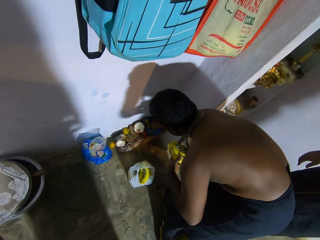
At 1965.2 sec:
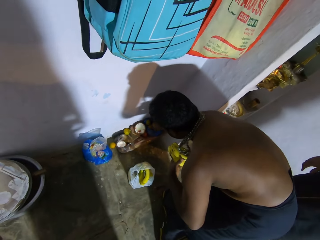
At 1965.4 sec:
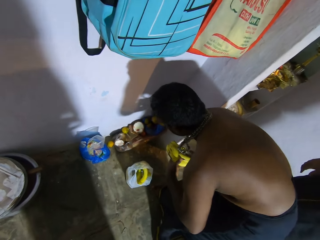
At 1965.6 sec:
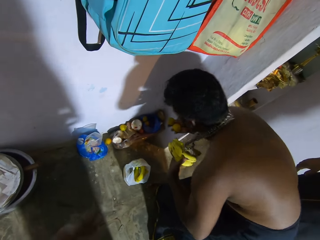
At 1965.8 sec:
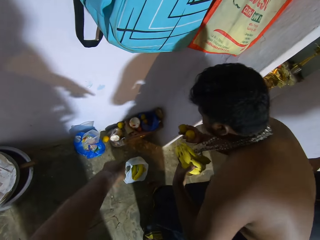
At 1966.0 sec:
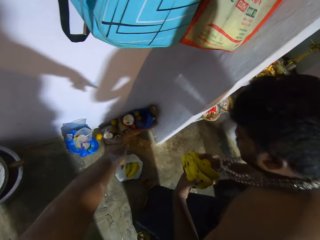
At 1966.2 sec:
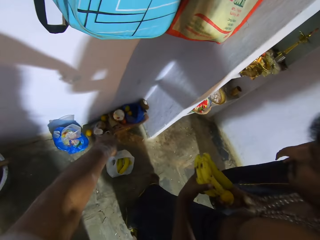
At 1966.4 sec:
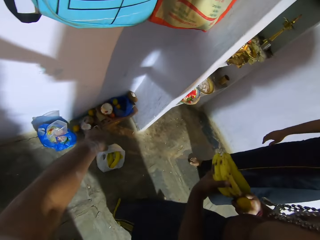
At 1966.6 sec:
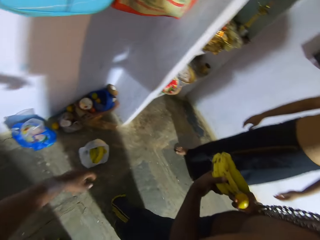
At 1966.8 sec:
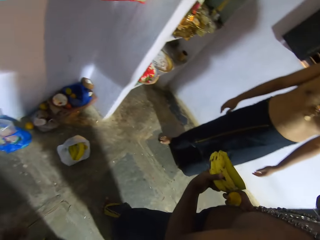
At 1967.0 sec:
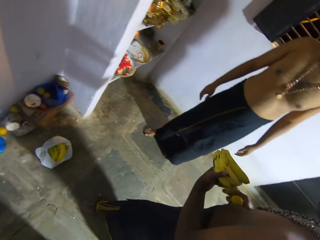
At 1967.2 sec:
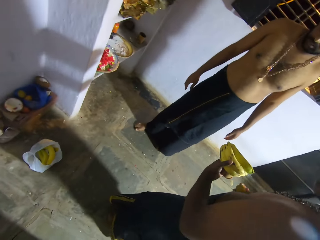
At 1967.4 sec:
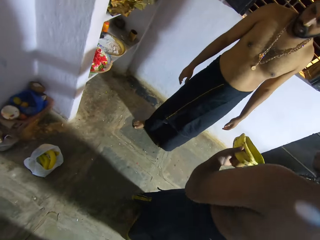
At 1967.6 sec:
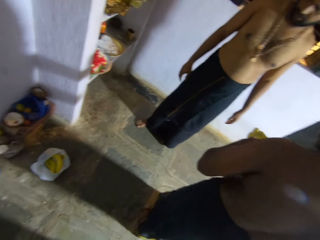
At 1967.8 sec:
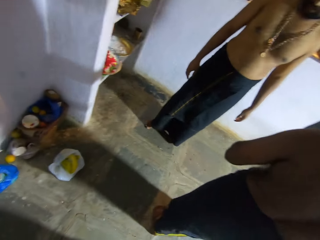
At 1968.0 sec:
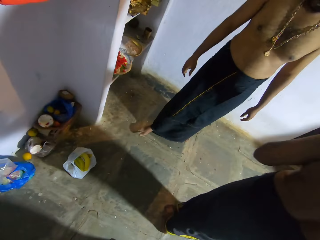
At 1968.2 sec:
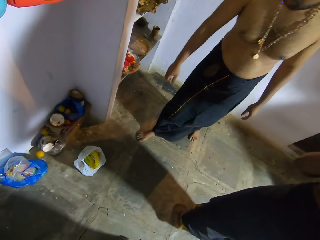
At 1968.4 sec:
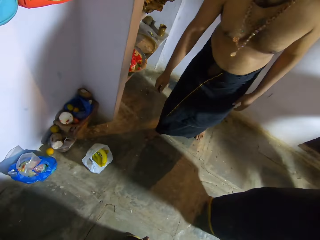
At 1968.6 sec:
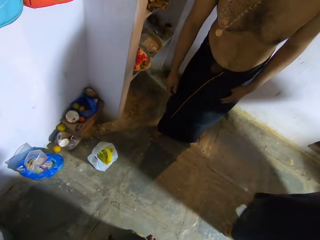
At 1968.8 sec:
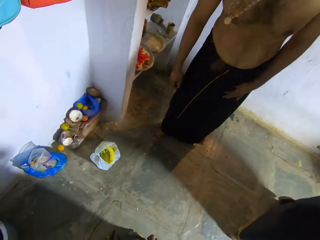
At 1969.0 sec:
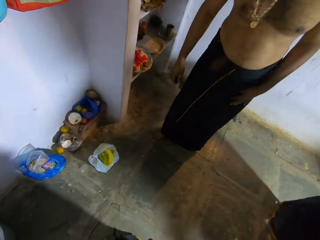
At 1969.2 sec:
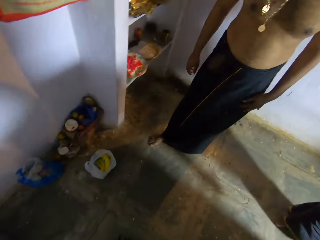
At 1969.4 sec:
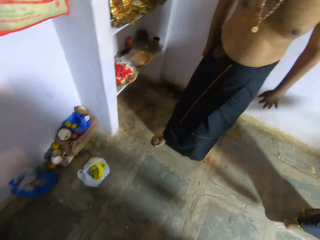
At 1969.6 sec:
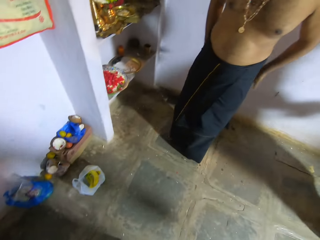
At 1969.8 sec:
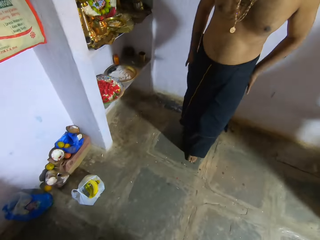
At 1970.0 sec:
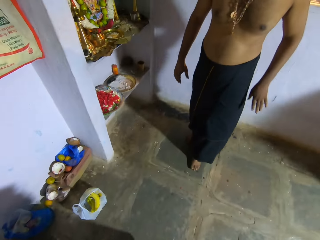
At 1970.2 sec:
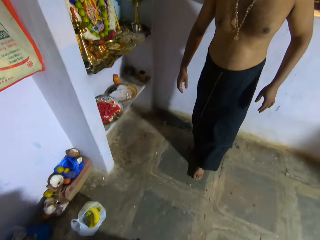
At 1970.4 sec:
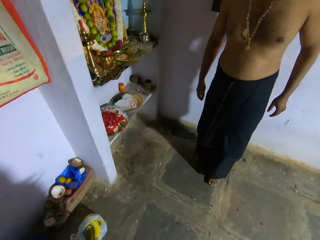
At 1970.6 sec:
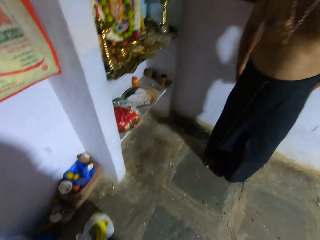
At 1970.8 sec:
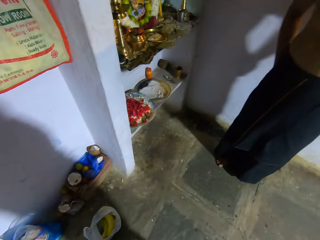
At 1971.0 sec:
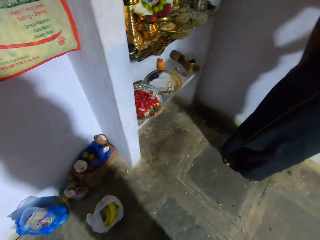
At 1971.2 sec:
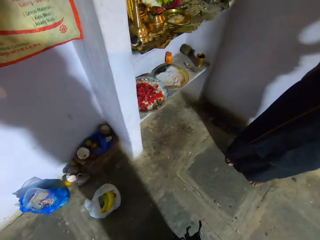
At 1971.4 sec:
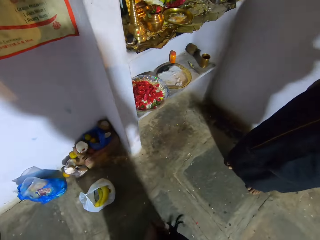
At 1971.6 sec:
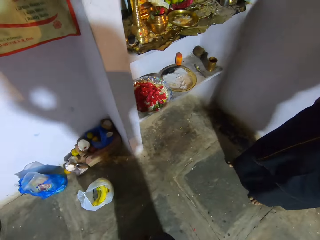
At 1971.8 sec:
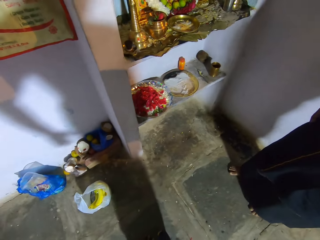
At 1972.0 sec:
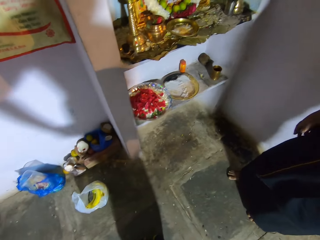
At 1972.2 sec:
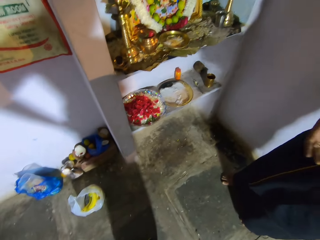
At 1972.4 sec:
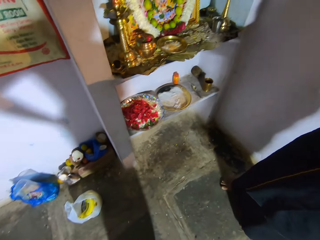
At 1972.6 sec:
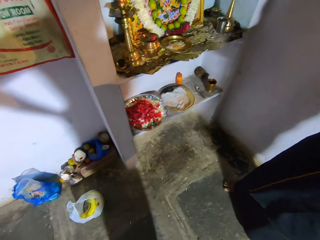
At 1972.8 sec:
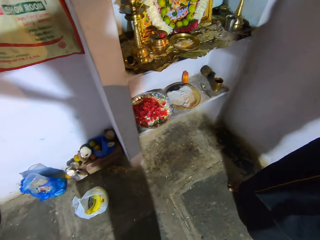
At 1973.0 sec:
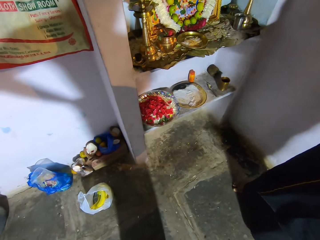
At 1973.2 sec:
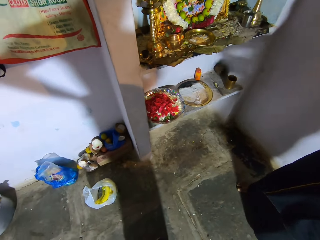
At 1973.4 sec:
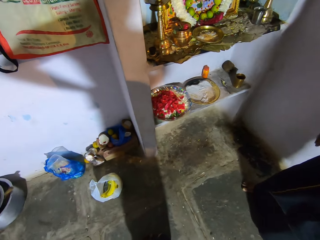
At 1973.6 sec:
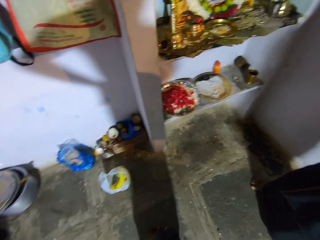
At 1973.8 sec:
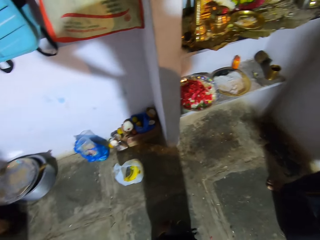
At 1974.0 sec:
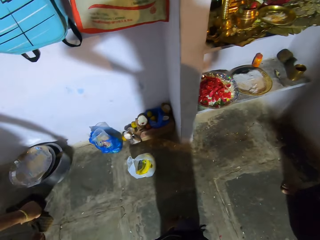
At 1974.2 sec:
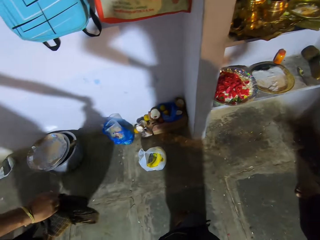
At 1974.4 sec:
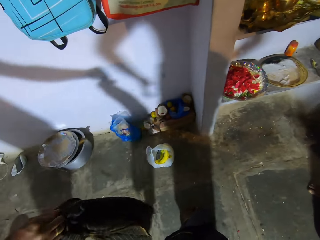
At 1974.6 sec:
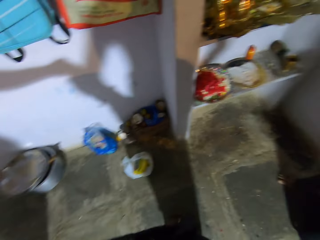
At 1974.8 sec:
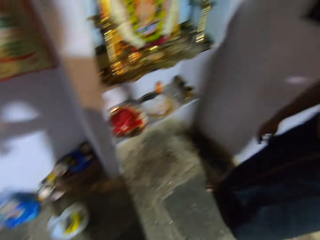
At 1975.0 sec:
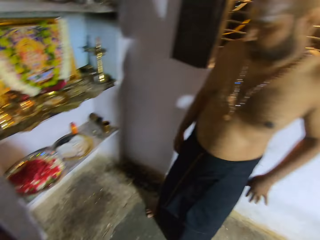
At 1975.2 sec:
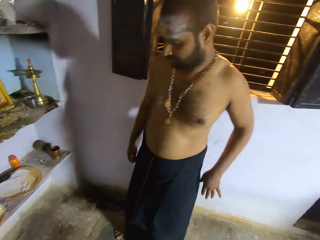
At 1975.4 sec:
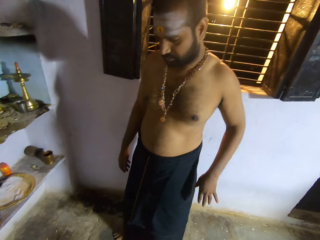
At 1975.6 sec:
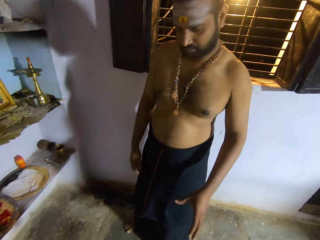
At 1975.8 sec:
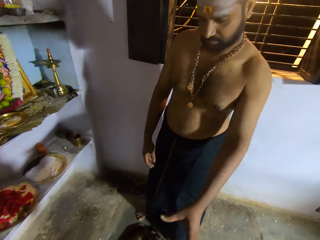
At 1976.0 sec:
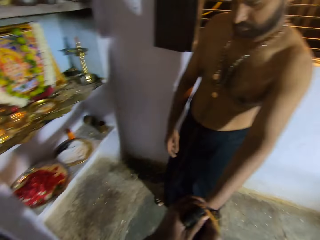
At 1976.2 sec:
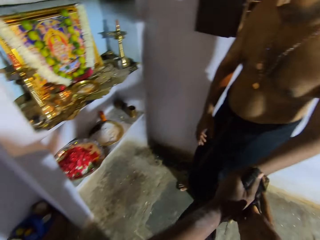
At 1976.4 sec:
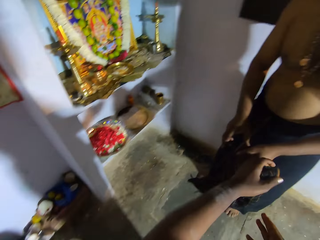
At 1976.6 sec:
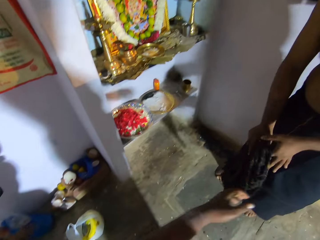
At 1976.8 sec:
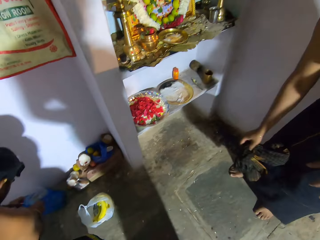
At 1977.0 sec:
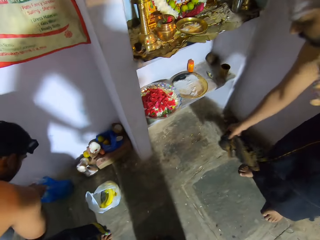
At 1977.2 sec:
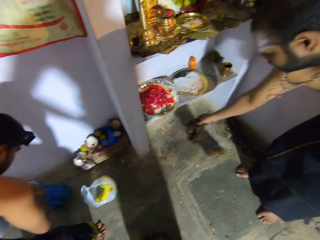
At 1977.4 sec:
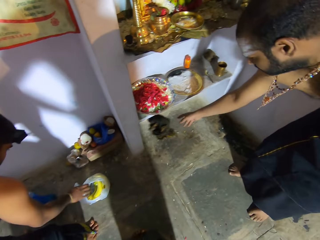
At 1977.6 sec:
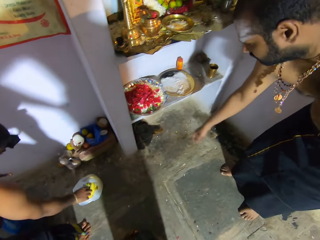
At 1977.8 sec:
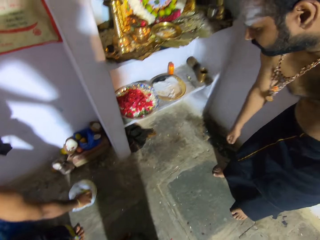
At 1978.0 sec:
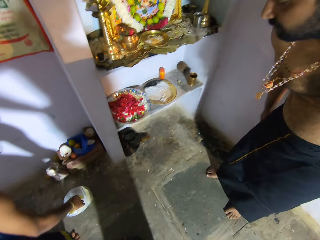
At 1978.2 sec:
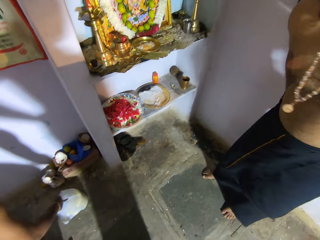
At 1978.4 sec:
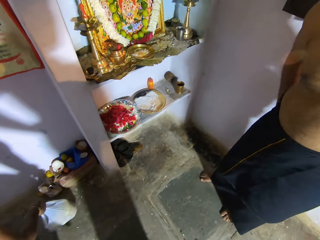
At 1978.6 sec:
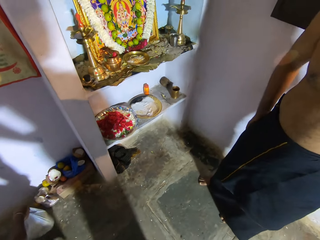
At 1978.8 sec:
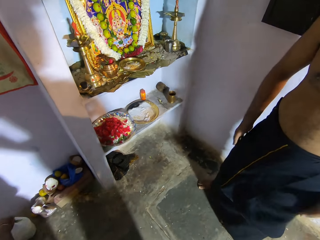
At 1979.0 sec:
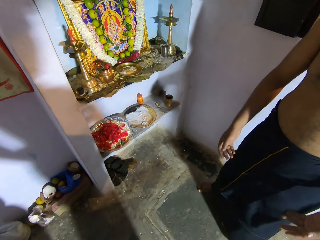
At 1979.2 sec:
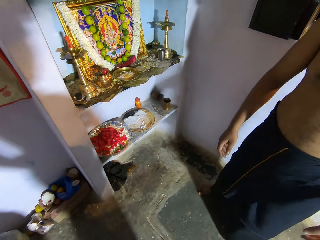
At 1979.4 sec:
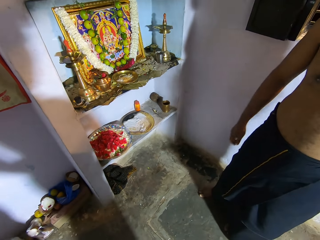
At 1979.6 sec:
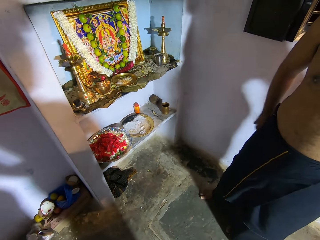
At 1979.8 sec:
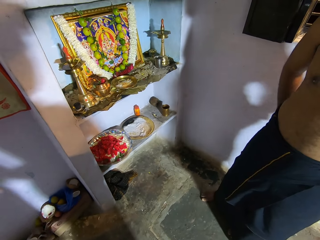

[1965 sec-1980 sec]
The camera wearer points at the fruit. A person walks from the fruit. A man moves to the corner. The man walks to the wall. The camera wearer converses with another man. They move the hands together. The first man moves the hand to the face. The camera wearer looks around and hands the first man the piece of cloth. The first man places the piece of cloth on the floor. The person takes the bag of banana, moves the bag of banana. The first man wipes the hand on the cloth. The camera wearer looks around.

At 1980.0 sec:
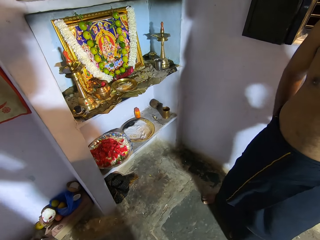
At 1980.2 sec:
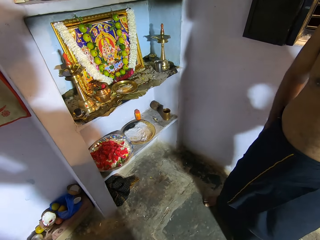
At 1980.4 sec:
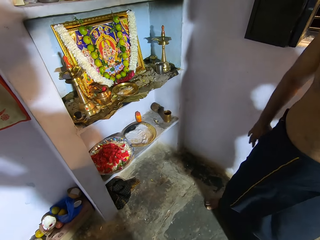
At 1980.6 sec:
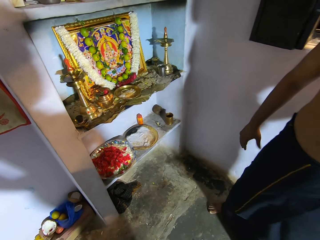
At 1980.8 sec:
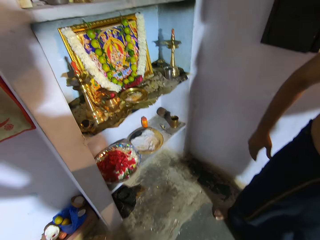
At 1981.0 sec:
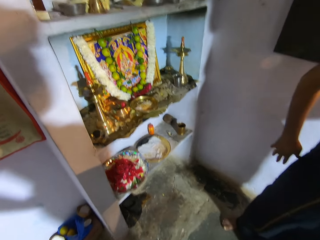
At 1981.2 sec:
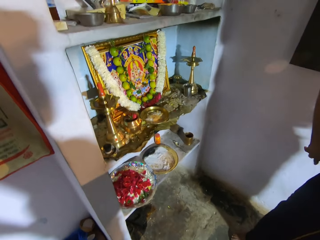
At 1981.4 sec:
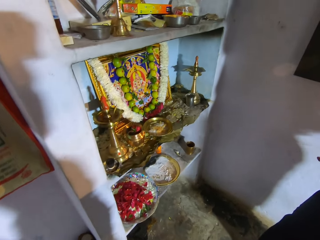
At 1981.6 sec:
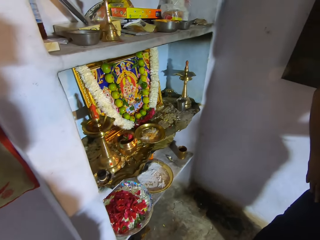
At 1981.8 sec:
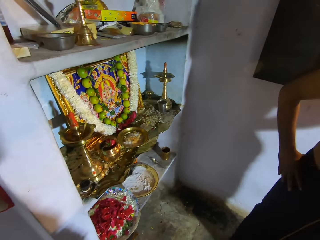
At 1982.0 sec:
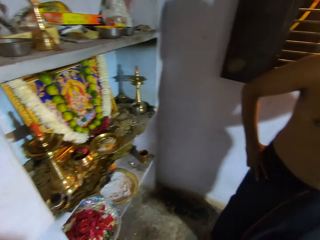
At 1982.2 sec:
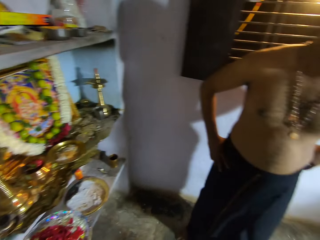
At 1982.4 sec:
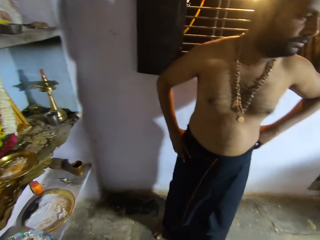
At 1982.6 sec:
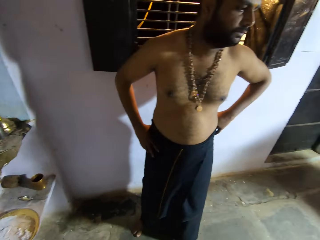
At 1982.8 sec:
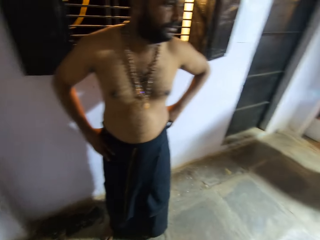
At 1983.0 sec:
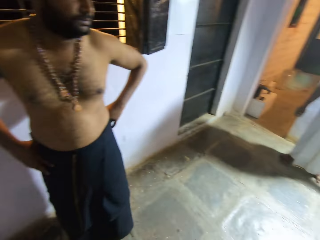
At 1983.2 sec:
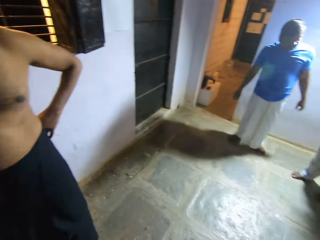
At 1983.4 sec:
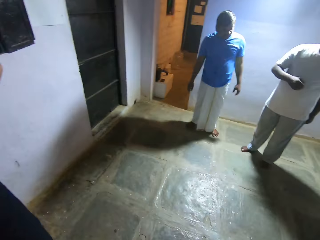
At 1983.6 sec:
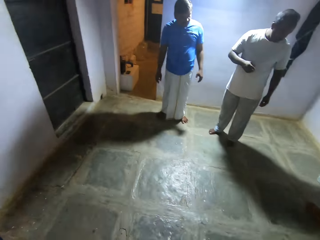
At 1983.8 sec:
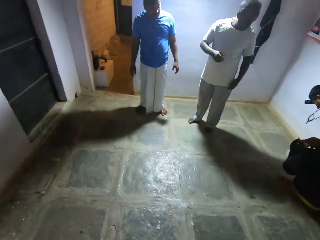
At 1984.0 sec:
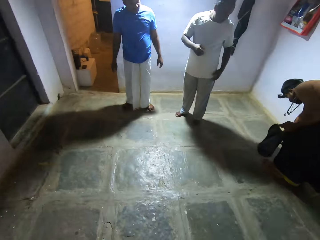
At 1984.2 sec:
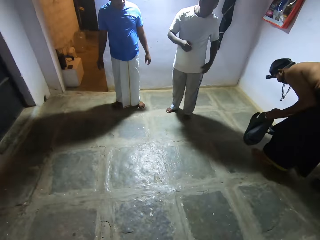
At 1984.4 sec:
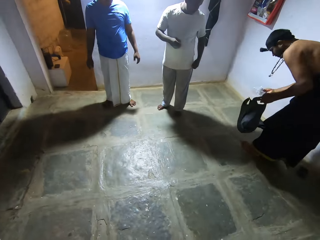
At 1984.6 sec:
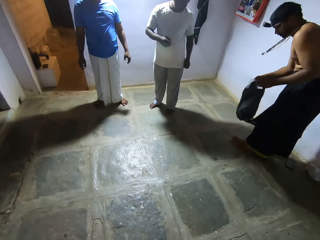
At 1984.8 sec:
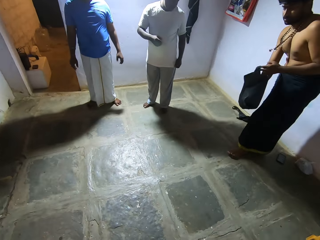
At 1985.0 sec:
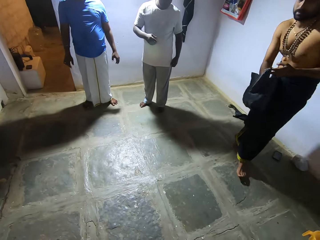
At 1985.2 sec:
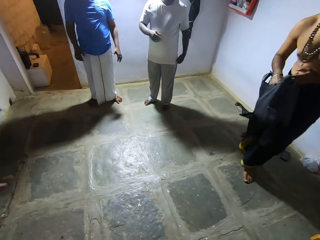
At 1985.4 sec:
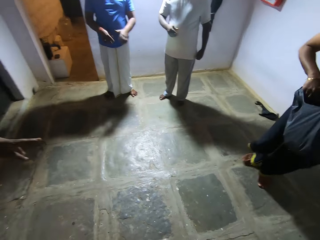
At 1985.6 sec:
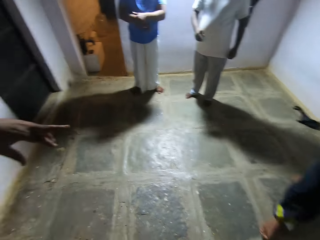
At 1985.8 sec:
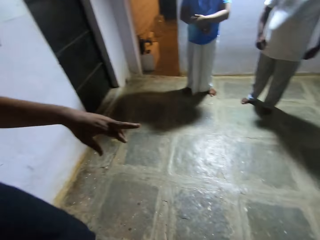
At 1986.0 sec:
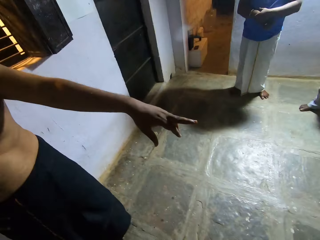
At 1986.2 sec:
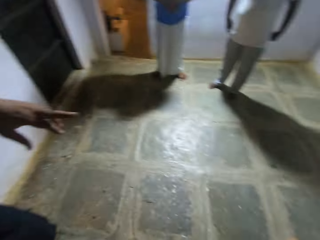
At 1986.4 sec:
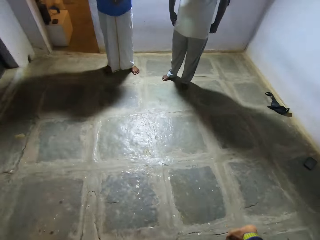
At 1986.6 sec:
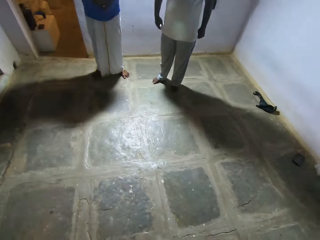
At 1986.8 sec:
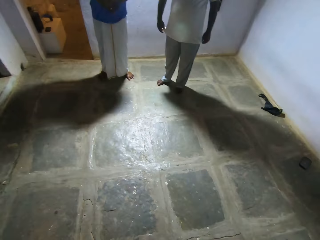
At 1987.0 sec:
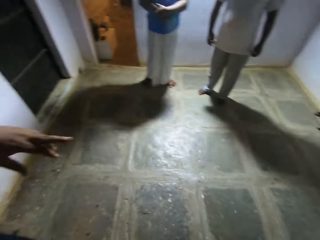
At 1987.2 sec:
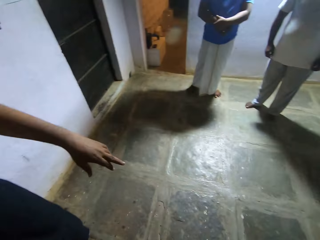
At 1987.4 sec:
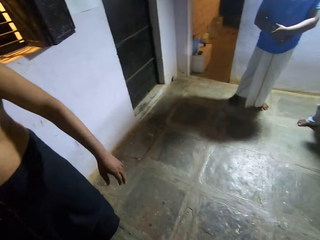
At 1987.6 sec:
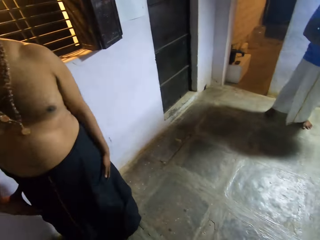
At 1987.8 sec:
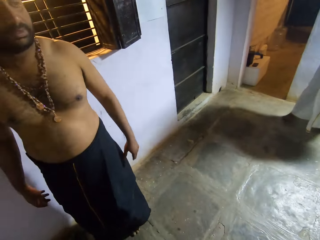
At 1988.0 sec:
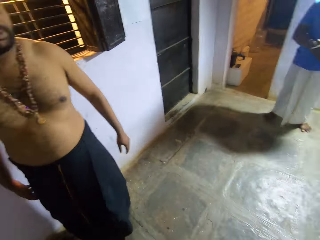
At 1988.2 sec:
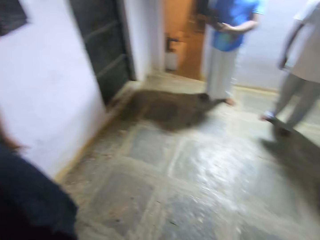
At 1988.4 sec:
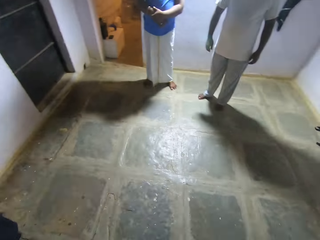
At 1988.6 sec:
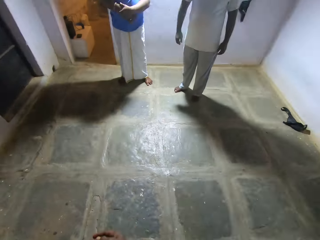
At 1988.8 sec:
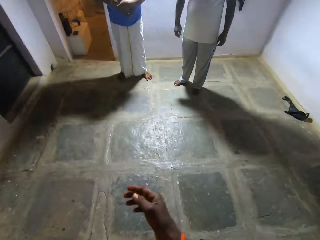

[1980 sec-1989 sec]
A person rests the hand on the waist. The person picks up the bag on the ground. Another person puts the fruit in the bag. A third person moves the hands together. The first person points at the floor. The camera wearer moves the hand down. The first person moves the hand on the cloth.
